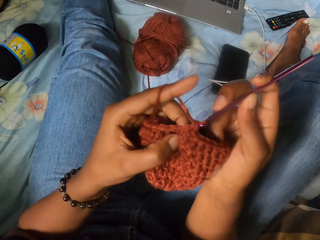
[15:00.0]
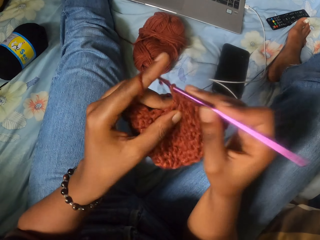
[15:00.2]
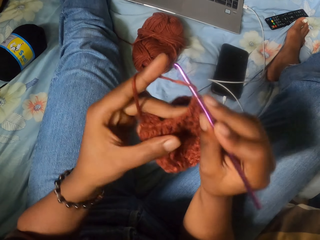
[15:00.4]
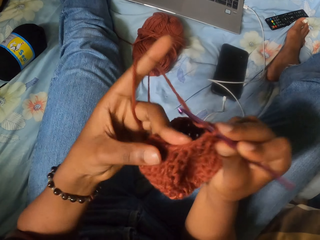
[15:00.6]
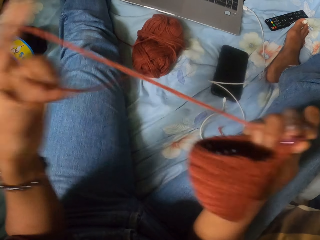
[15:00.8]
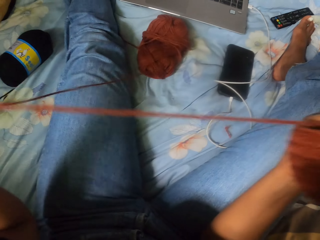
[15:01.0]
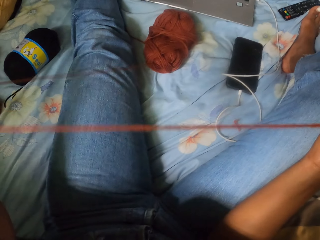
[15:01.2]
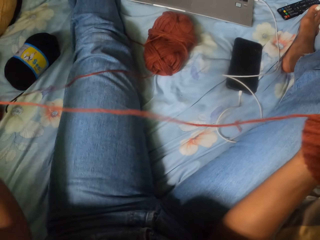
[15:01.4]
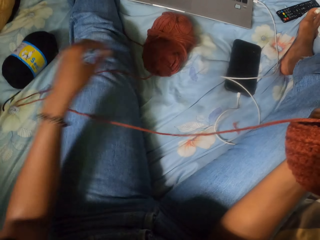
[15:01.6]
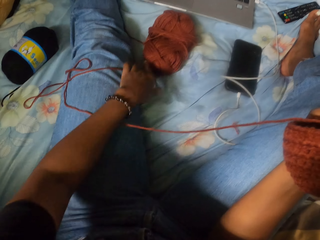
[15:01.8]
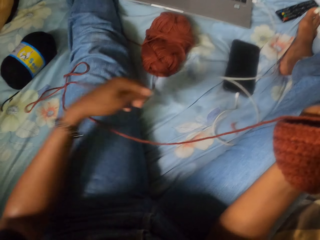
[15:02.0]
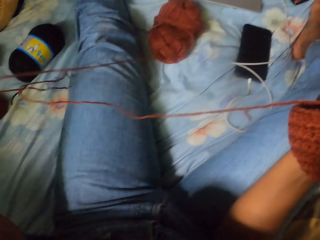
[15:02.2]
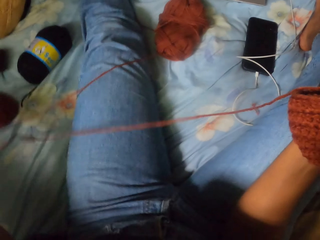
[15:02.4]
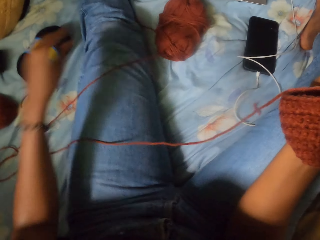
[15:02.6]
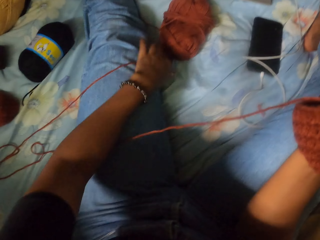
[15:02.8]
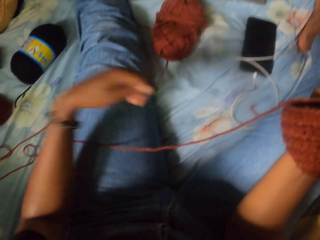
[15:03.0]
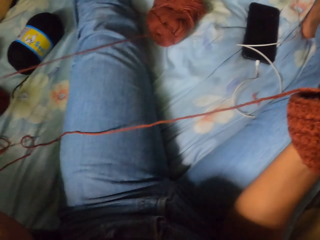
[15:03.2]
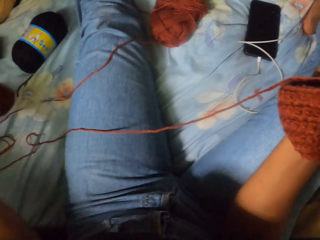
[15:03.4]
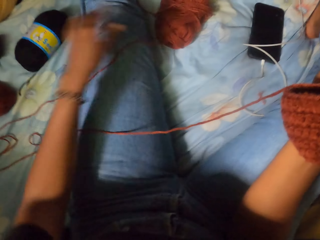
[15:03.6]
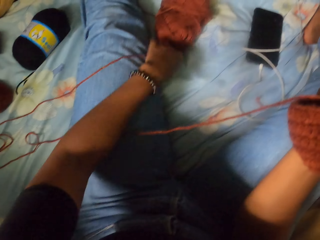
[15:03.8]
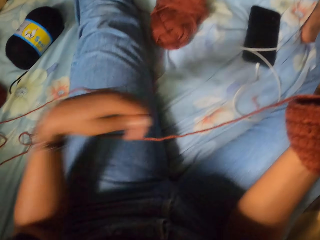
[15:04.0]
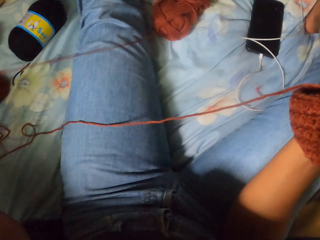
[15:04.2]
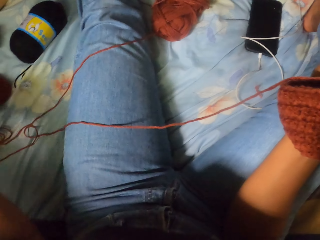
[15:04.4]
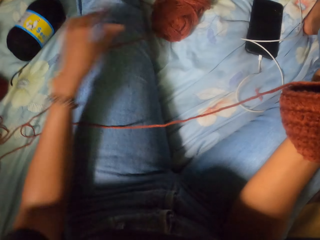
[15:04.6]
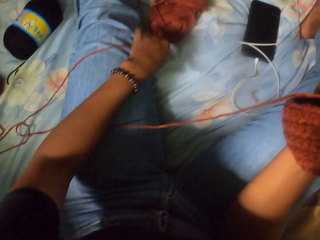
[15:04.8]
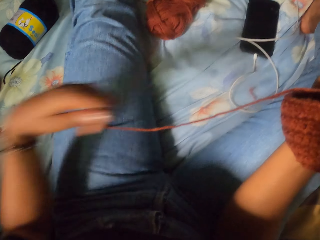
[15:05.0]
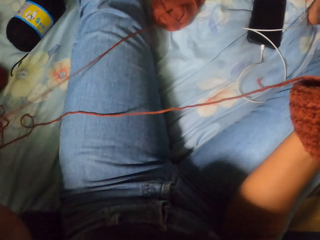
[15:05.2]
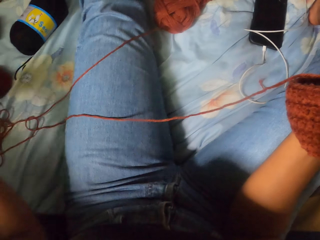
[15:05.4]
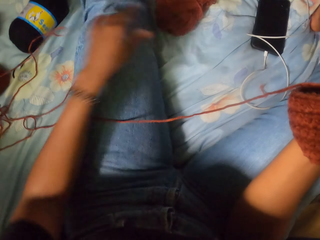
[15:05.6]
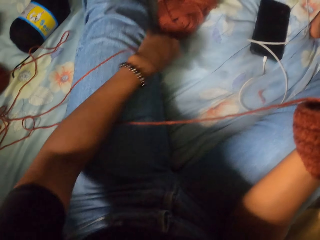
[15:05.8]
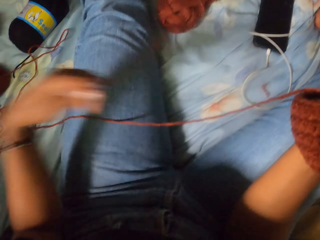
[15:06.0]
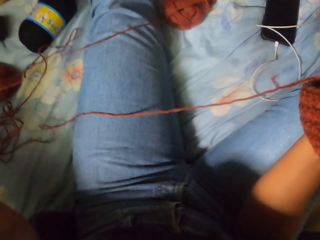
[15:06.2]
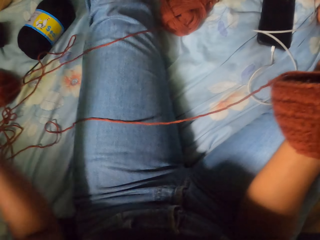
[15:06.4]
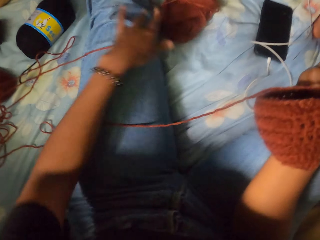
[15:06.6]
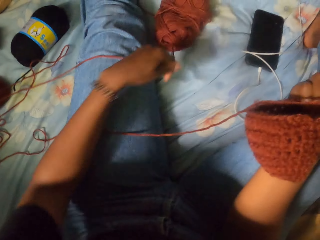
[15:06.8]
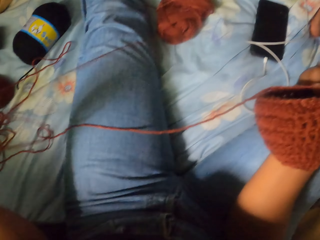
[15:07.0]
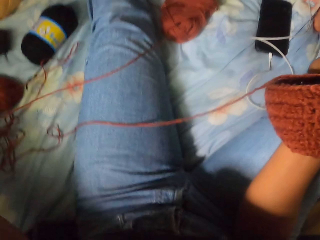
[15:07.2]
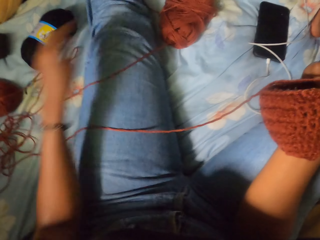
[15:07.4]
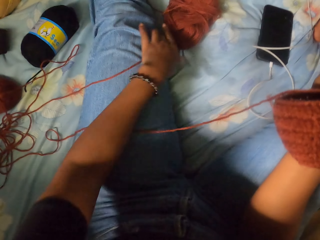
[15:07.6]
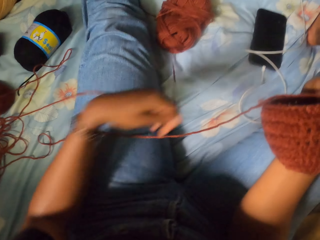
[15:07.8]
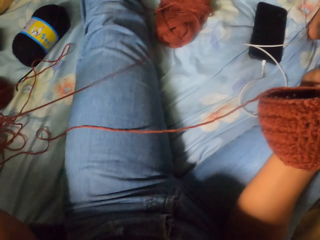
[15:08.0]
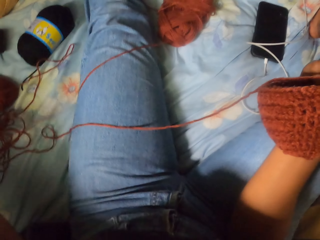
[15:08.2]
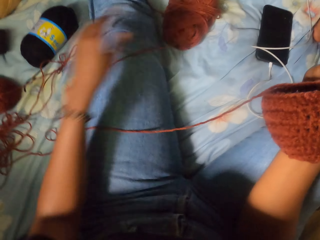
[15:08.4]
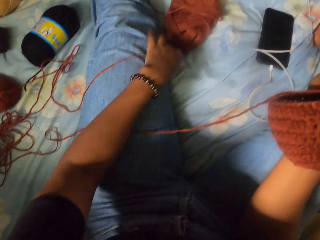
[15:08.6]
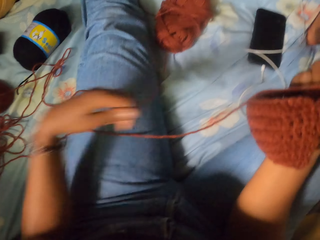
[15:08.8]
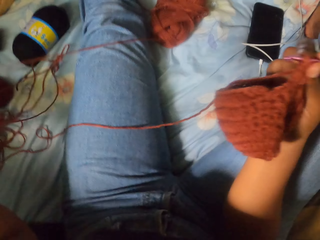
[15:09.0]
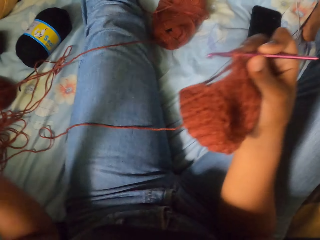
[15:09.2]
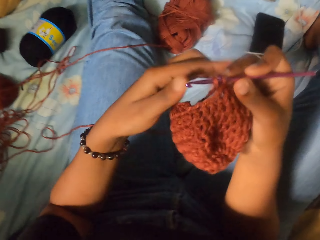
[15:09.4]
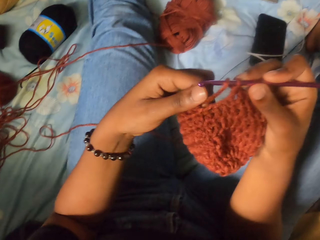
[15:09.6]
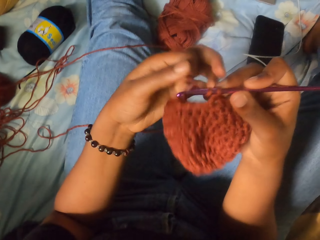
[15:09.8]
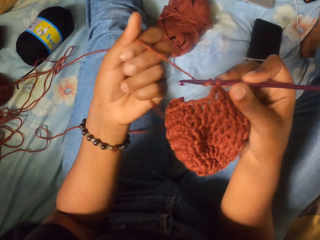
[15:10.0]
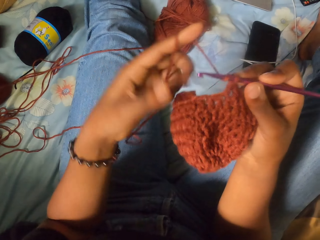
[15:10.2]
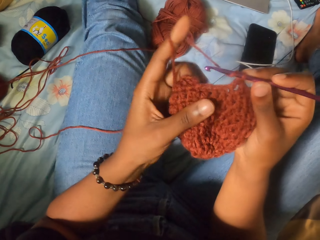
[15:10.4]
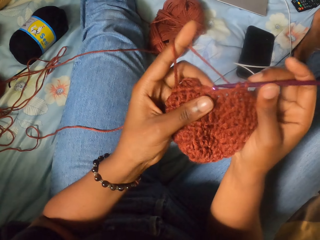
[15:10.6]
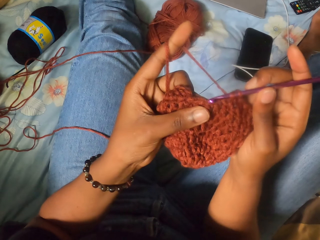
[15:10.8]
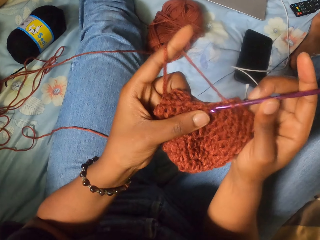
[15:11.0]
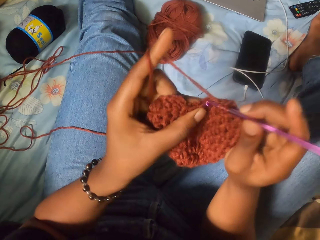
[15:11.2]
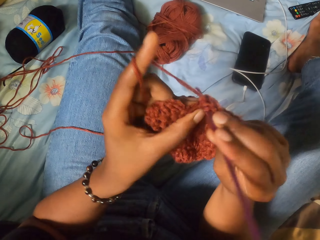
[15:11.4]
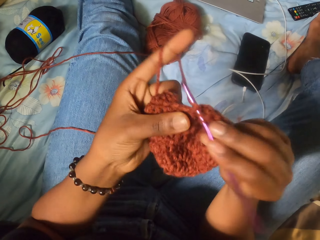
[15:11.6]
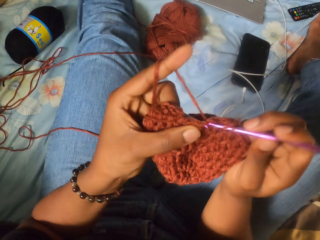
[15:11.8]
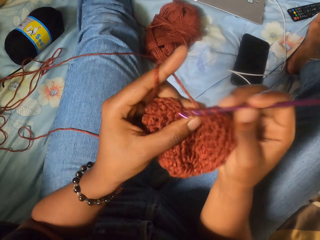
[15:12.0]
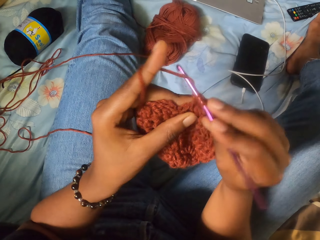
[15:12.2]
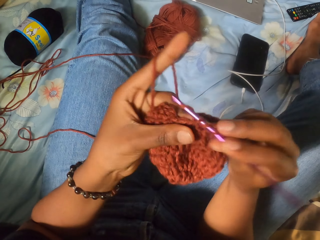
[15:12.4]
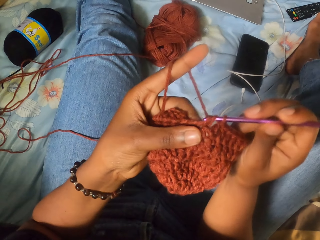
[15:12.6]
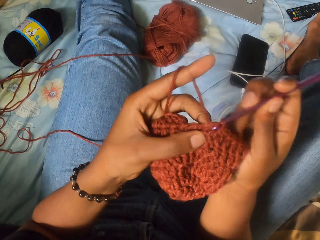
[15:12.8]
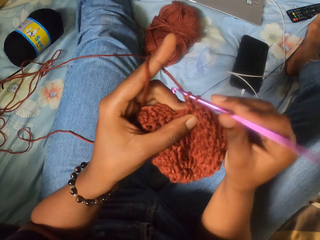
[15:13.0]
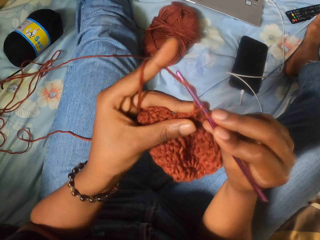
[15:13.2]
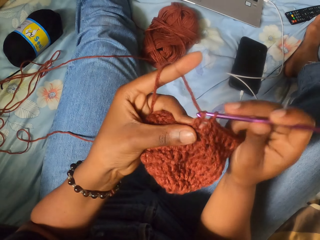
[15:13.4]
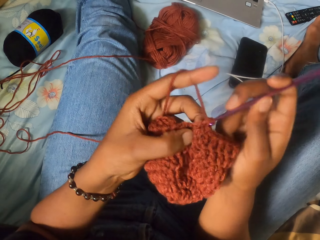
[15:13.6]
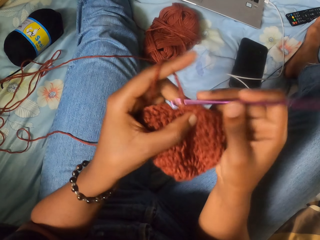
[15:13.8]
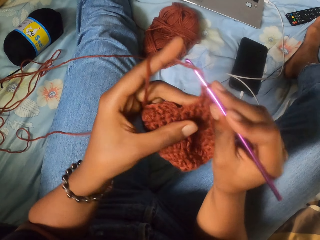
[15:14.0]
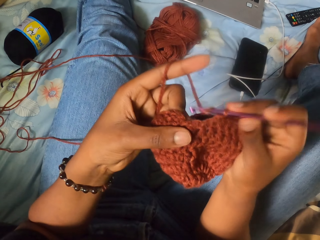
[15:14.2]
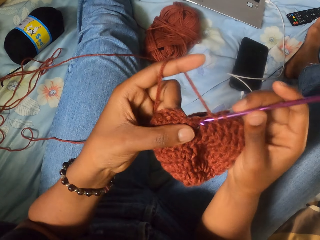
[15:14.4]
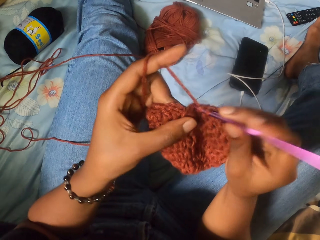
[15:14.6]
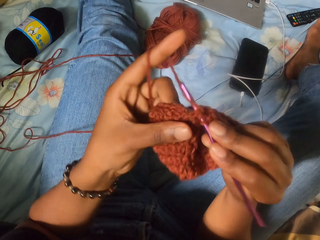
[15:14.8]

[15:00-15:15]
The camera wearer unfolds and opens the thread. She spins the thread from the yarn. She crochets the piece of yarn with the crochet hook in her right hand.

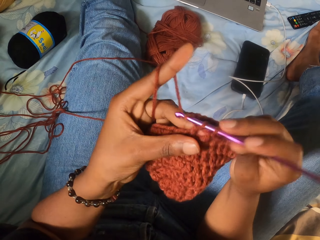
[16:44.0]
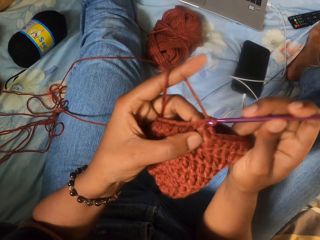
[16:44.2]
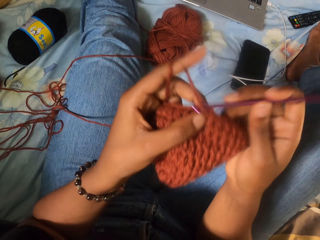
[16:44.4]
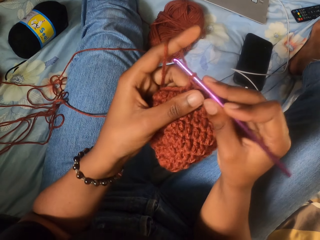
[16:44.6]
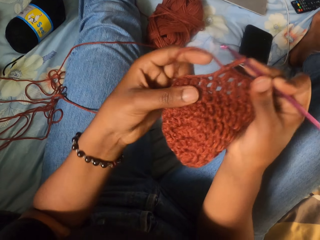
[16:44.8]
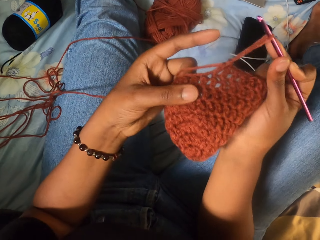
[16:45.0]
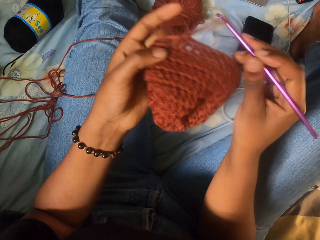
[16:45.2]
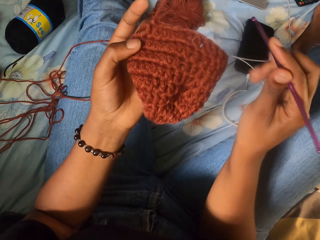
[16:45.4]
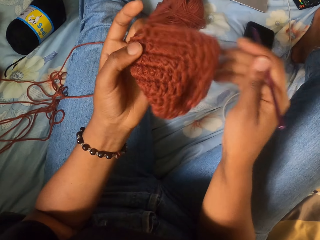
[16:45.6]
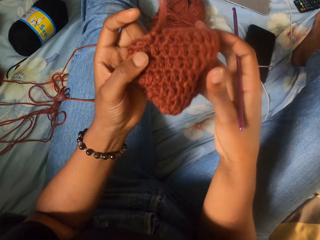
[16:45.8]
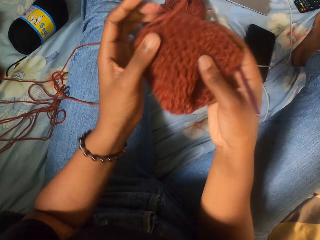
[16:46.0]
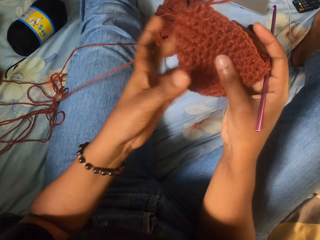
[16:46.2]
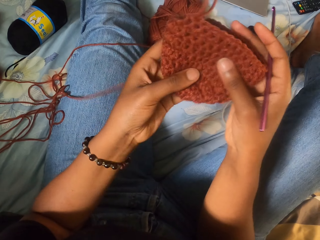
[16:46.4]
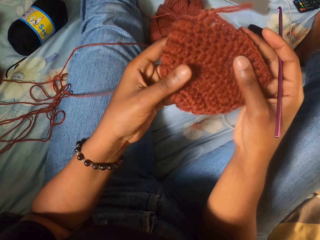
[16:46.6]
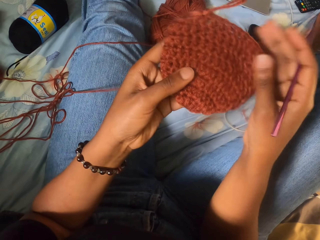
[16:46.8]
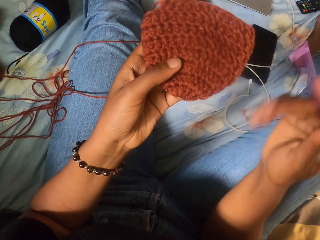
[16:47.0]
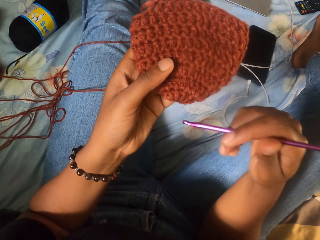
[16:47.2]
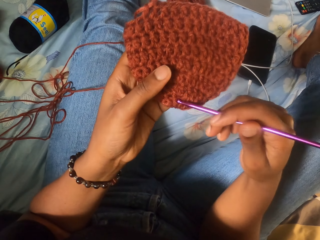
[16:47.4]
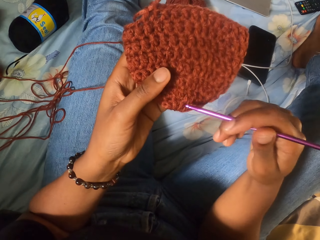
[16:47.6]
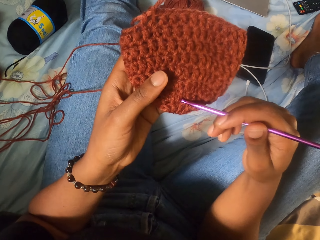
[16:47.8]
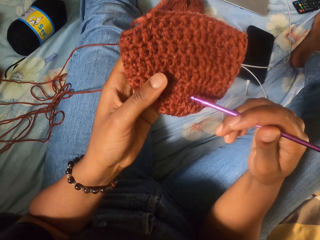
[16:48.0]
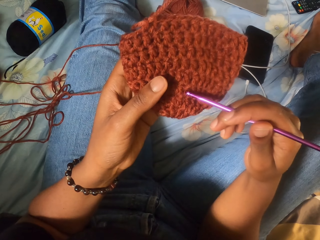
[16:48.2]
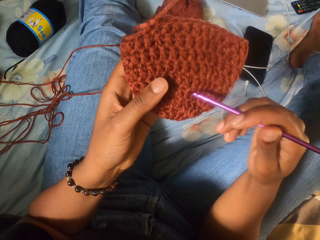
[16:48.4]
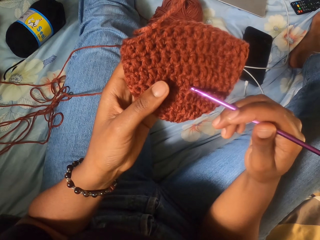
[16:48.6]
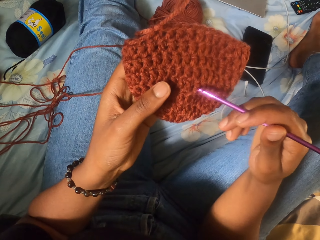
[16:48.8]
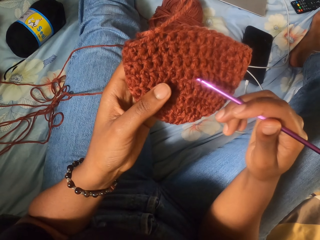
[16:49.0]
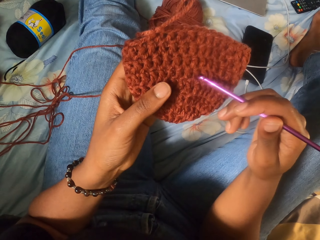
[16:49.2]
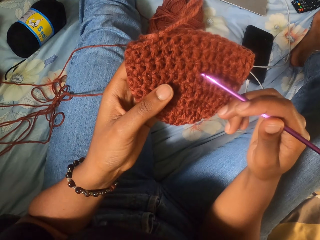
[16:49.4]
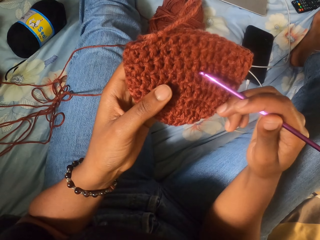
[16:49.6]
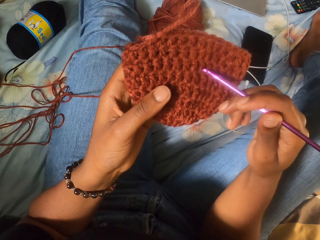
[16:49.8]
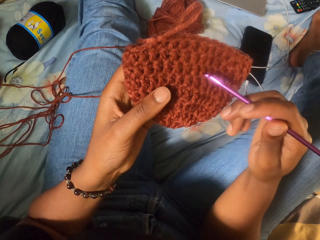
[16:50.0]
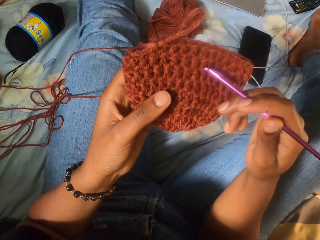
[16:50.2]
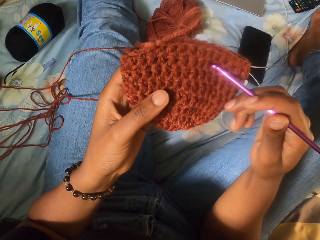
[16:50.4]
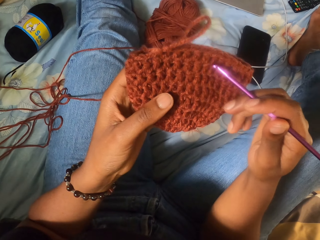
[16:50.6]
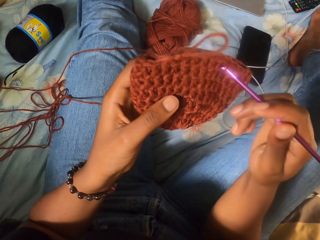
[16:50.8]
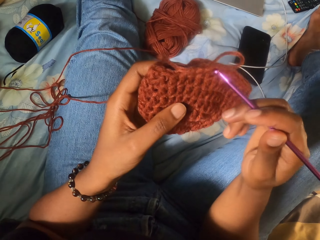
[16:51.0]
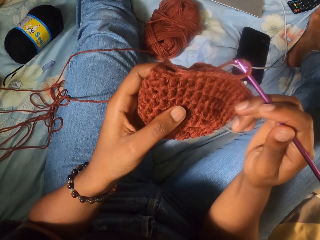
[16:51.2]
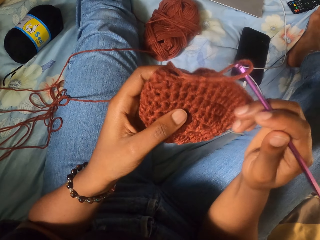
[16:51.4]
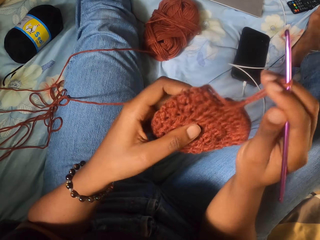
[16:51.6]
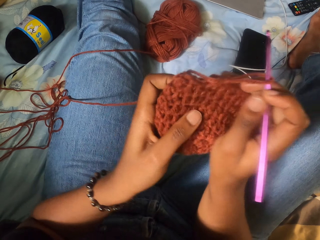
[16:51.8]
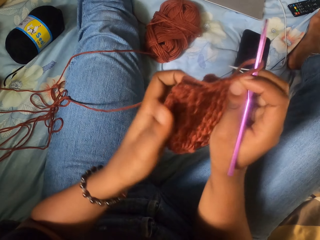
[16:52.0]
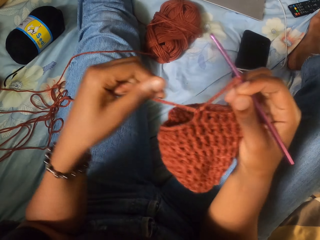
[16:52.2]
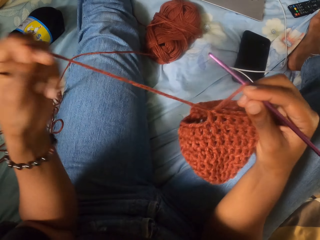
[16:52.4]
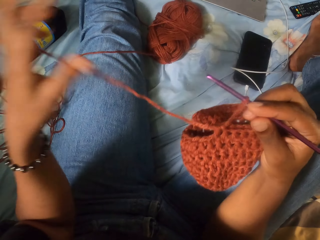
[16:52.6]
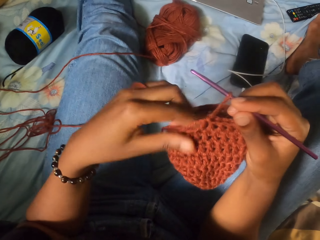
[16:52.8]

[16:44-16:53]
The camera wearer removes a sewing pin from a yarned basket. They start counting the rows of the yarned basket.
